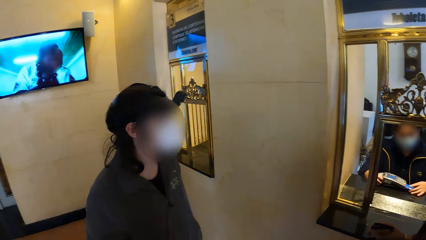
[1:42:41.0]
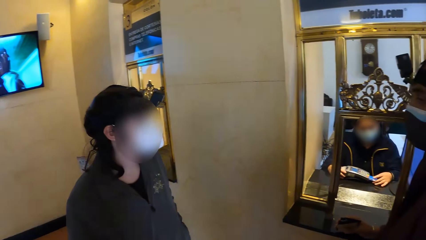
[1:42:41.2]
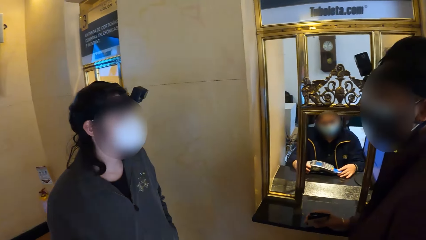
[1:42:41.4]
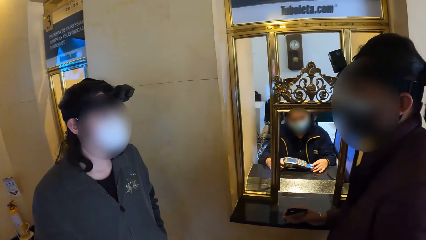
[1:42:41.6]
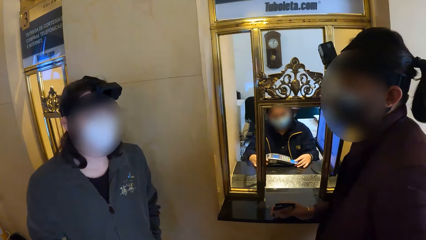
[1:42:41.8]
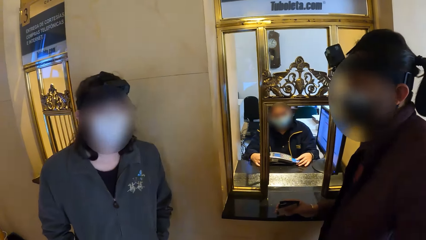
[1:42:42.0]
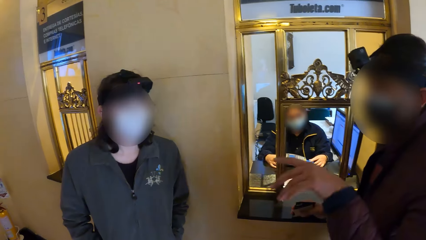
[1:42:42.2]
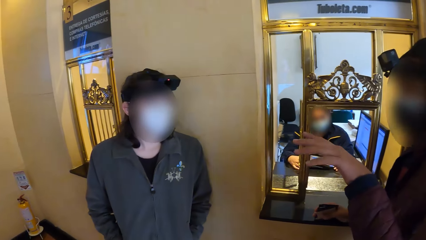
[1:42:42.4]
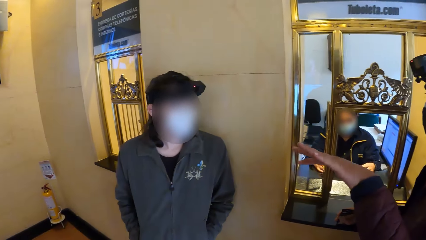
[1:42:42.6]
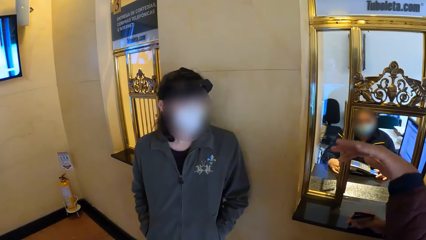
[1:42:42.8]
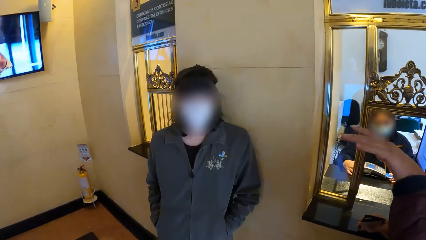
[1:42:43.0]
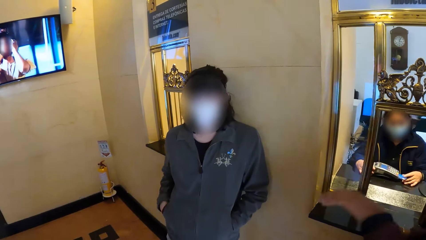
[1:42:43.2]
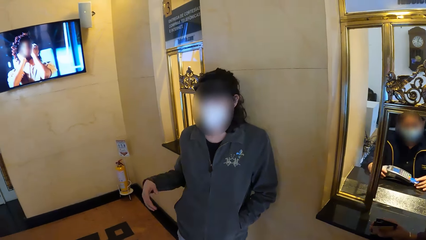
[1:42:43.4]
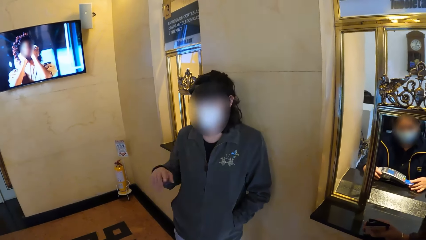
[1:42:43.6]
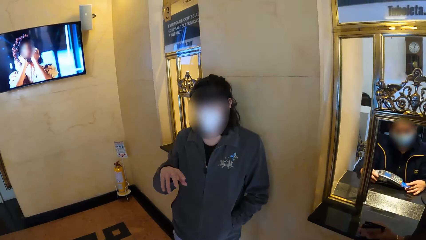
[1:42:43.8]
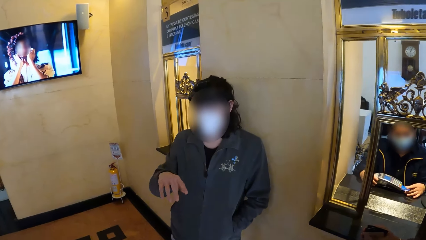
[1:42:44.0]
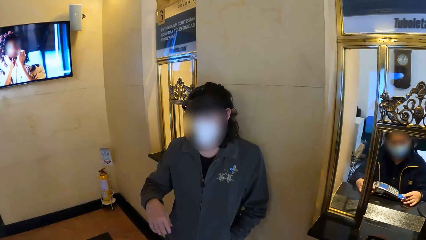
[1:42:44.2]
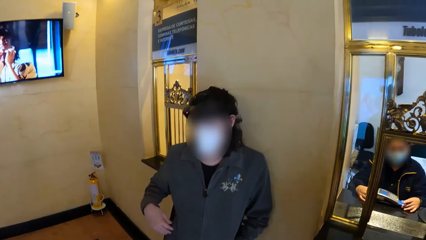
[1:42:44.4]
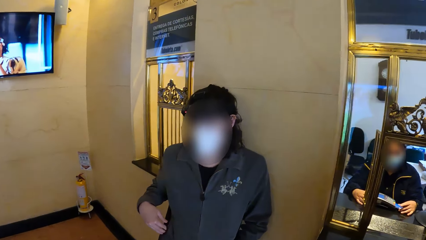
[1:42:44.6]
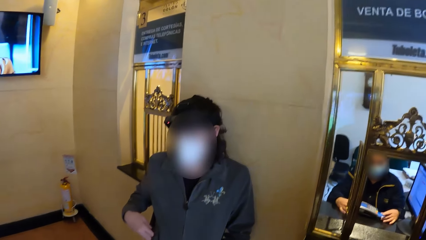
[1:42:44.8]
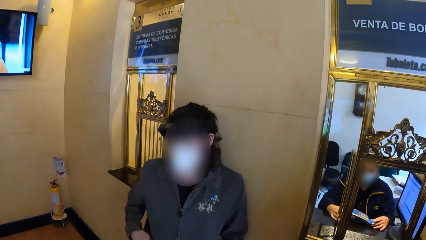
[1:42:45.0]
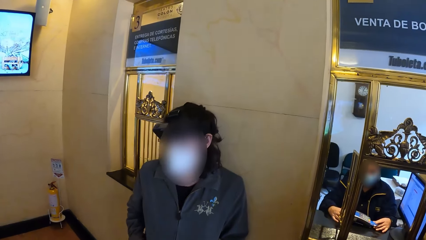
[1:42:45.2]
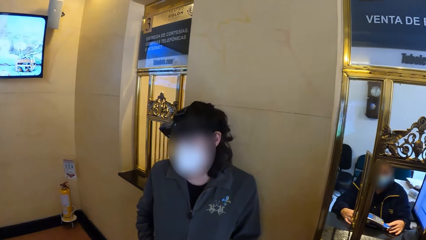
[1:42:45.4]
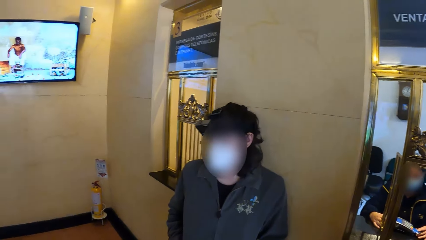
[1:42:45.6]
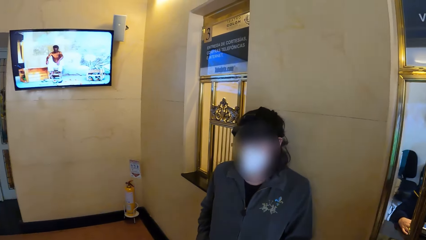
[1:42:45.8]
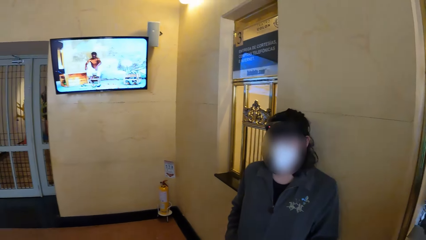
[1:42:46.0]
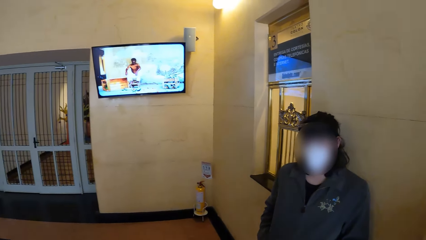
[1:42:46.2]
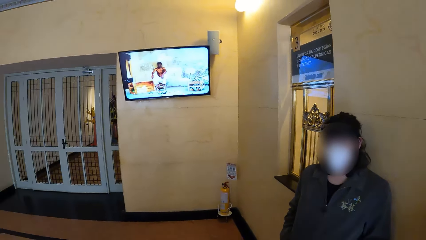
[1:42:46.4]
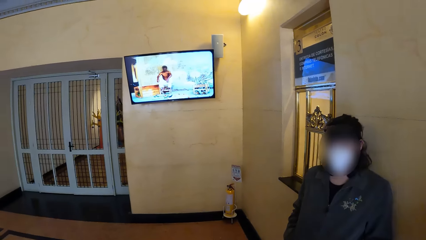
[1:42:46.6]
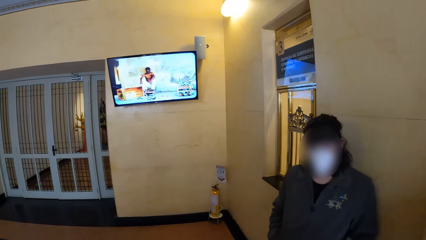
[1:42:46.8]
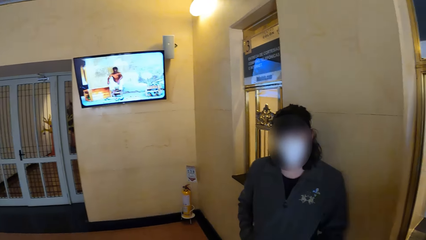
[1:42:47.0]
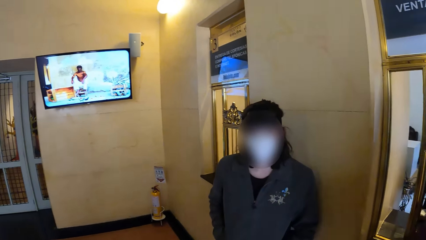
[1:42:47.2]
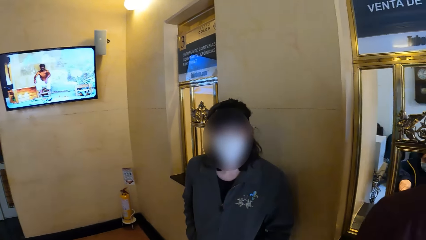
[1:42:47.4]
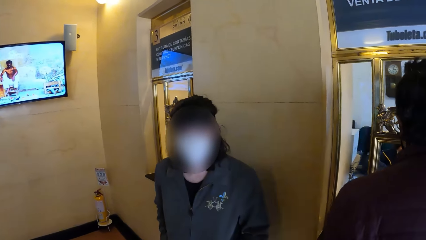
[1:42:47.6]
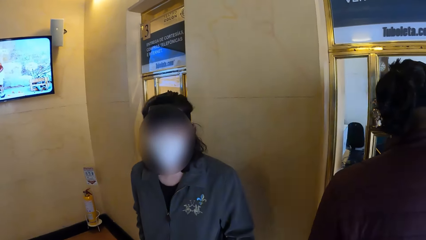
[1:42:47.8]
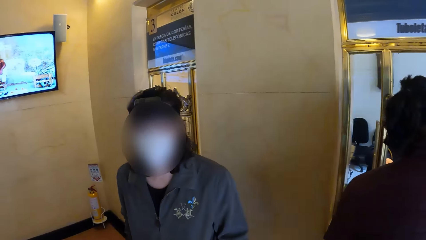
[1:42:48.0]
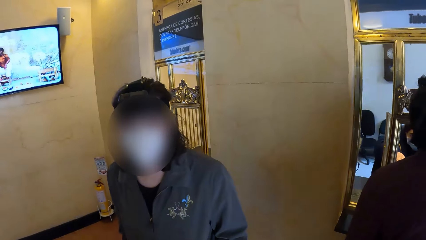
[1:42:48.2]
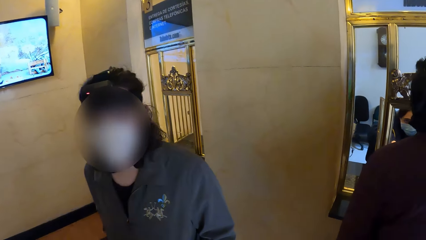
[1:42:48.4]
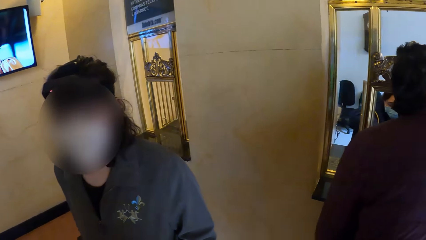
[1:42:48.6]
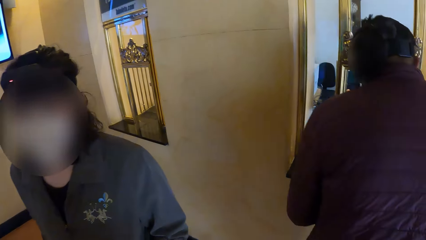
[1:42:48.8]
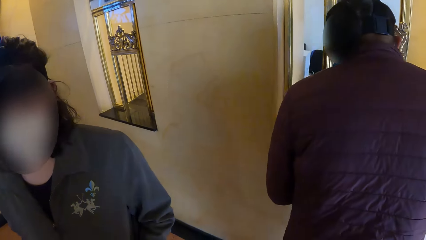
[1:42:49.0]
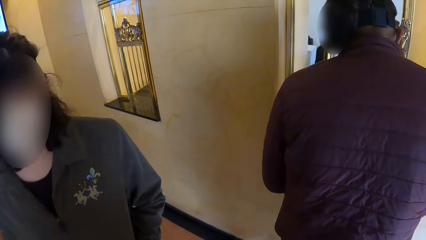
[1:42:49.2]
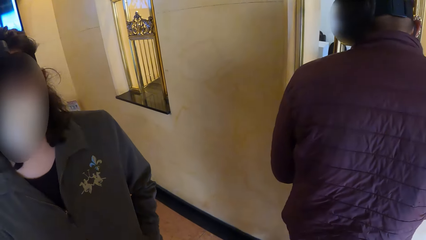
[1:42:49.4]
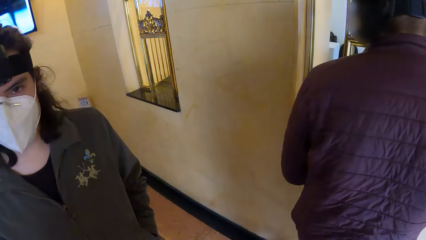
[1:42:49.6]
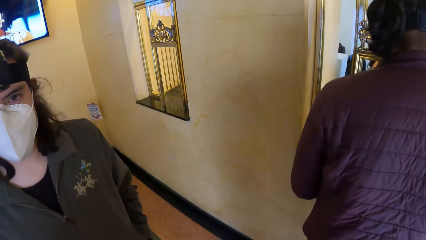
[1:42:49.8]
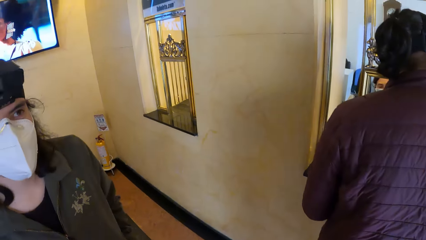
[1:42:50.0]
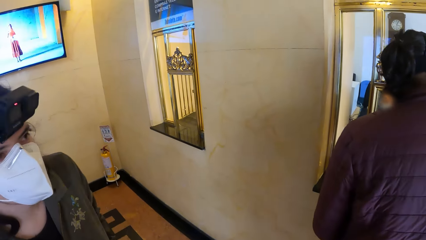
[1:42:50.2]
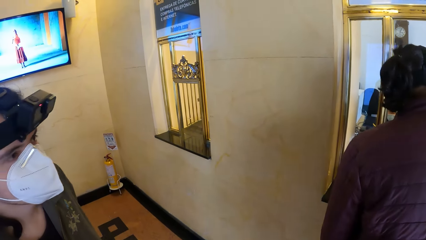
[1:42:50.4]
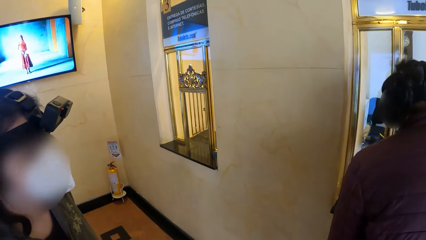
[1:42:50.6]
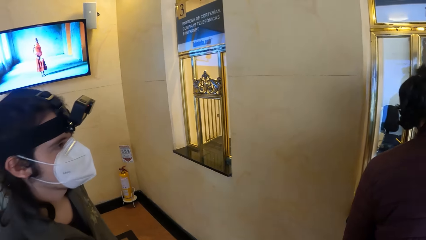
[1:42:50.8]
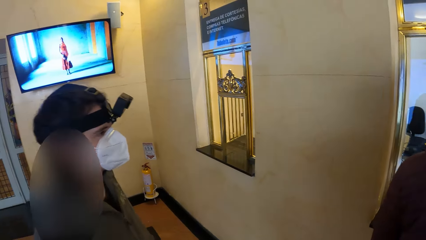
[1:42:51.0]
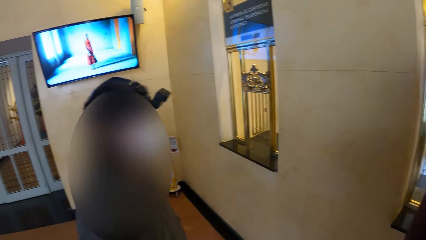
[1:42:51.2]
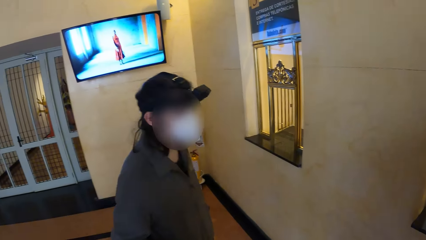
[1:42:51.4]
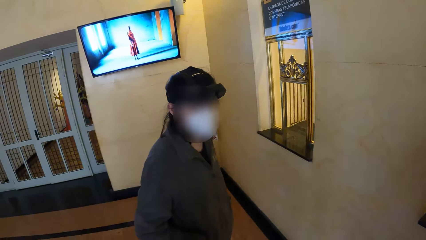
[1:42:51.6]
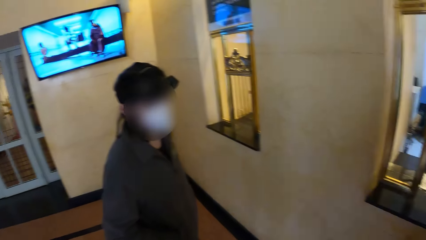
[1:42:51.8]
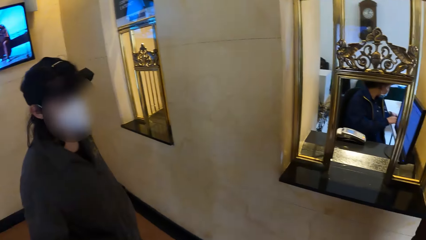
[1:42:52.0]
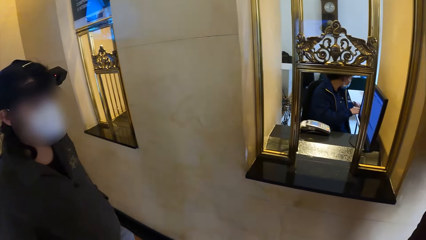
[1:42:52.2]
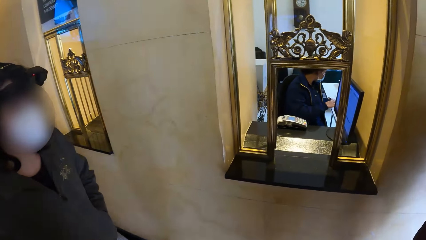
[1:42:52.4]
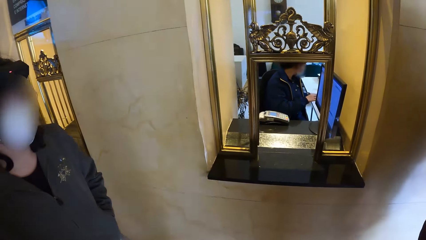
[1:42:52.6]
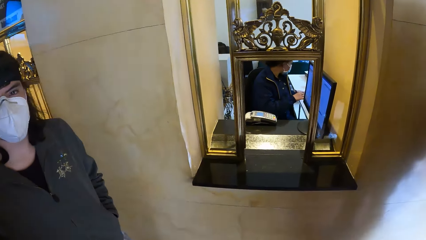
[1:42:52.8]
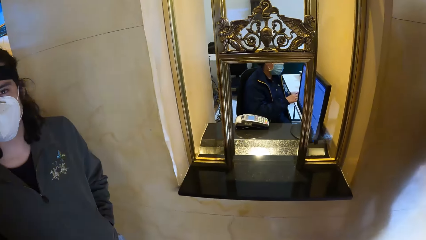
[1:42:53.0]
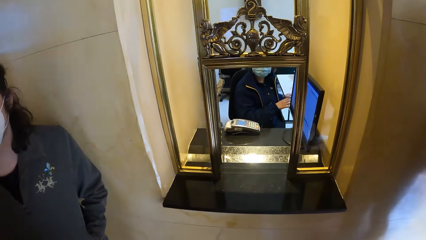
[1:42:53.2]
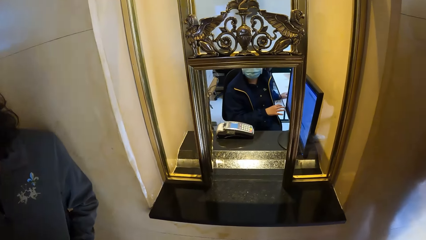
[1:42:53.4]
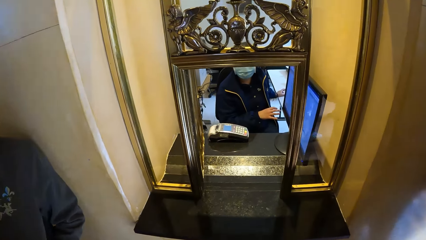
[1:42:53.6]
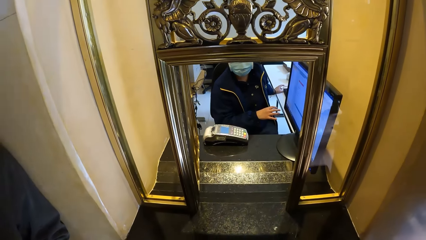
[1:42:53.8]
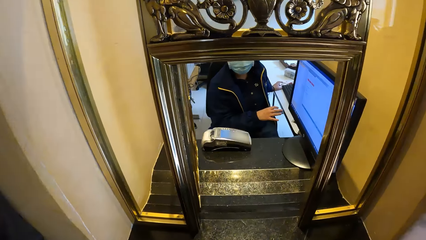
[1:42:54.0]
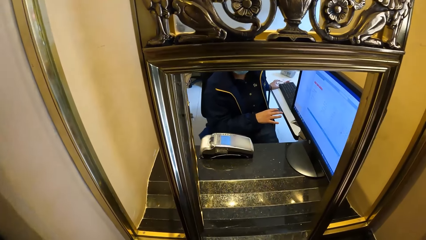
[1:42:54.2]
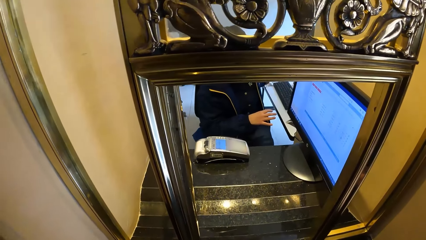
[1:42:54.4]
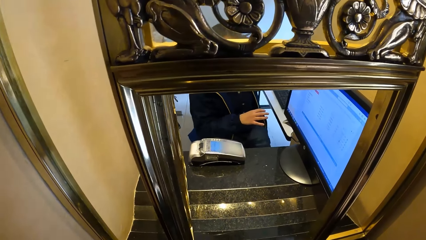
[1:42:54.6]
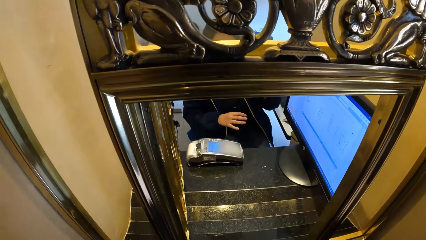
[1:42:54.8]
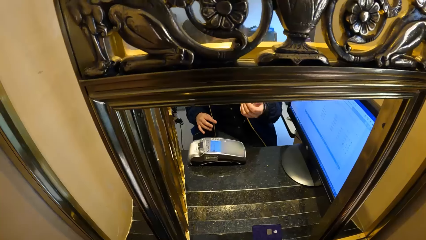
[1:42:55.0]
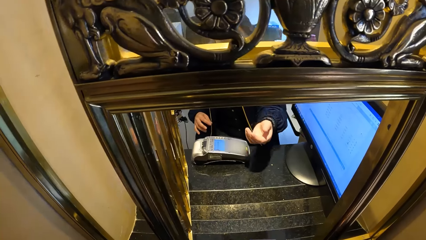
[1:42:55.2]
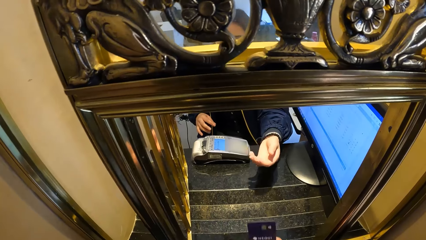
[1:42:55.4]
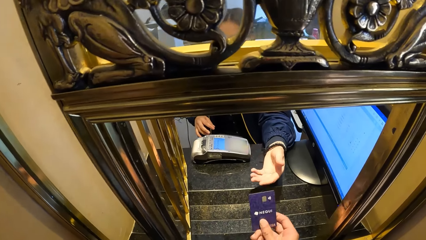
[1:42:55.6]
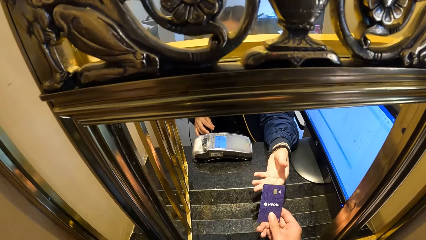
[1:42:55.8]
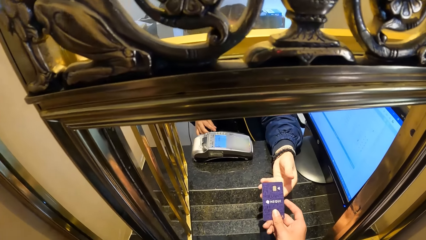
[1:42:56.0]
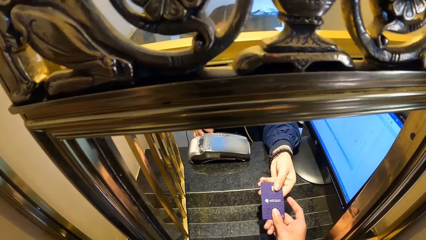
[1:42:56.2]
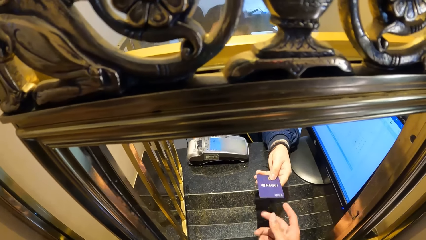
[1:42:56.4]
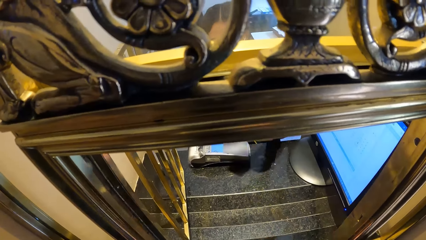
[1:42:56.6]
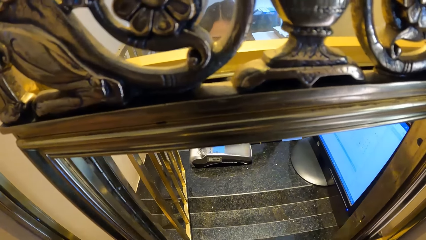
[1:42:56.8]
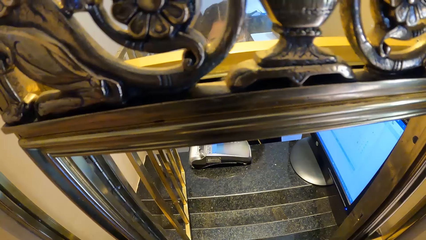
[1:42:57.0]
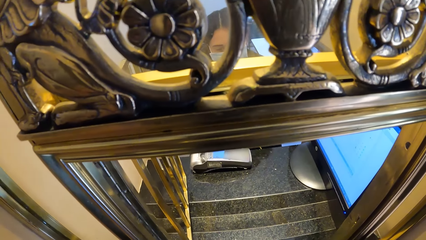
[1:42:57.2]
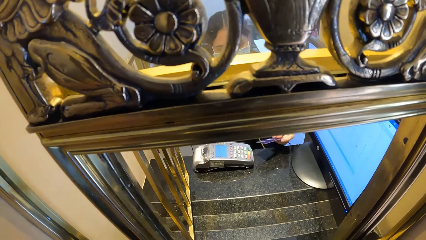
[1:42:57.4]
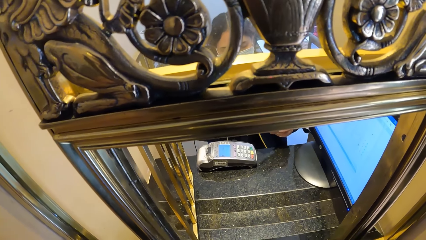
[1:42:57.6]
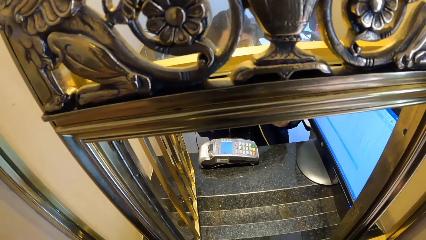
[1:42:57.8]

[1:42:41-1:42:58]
A man demonstrates with his right hand. Another man demonstrates with his right hand. The first man converses with the camera wearer. The camera wearer looks around the room. The first man interacts with a woman. The camera wearer looks at the first man. He interacts with the woman. He passes a card to the woman with his right hand.
